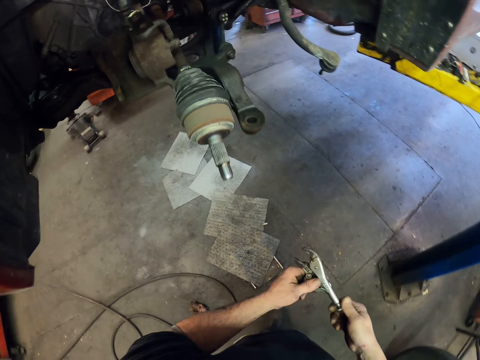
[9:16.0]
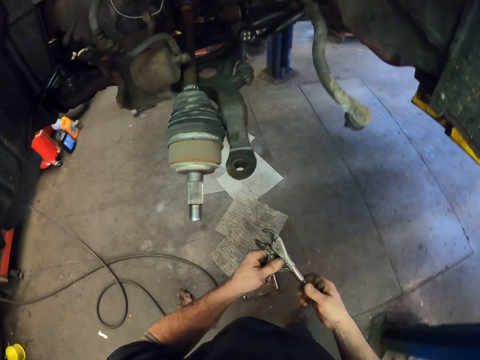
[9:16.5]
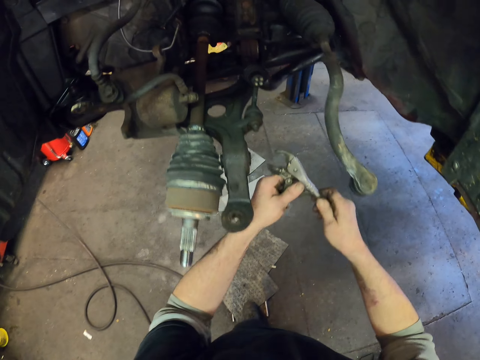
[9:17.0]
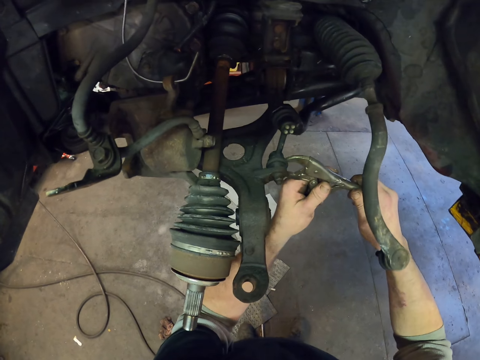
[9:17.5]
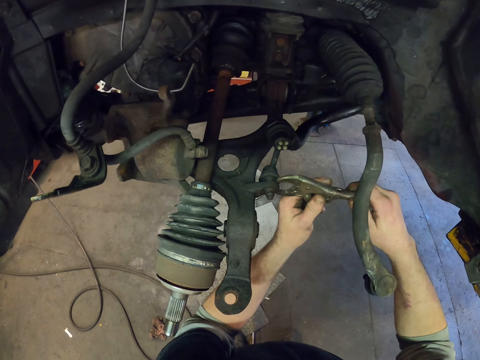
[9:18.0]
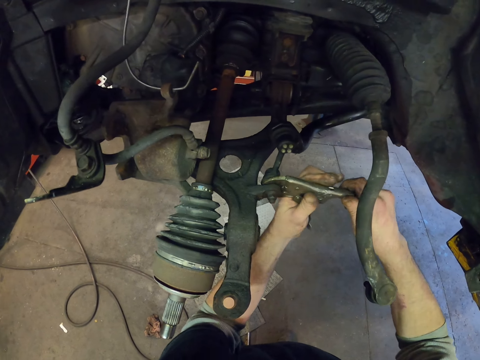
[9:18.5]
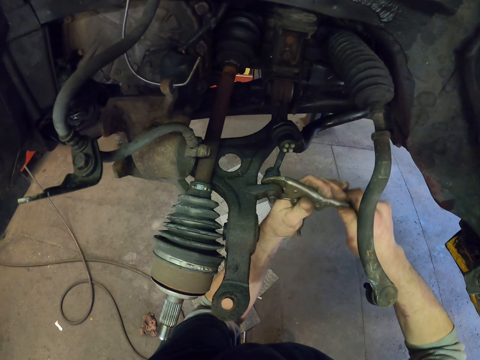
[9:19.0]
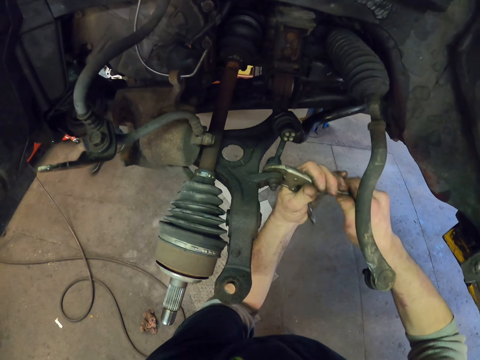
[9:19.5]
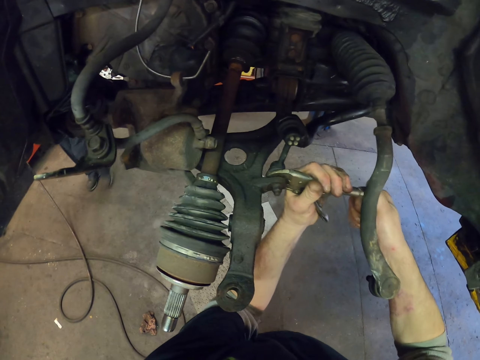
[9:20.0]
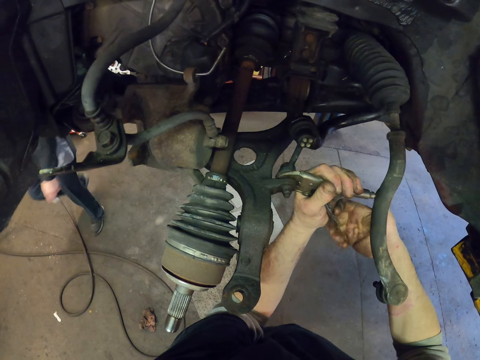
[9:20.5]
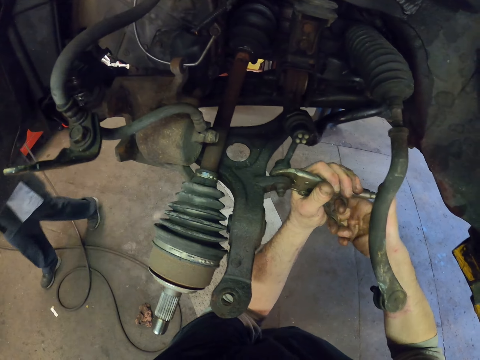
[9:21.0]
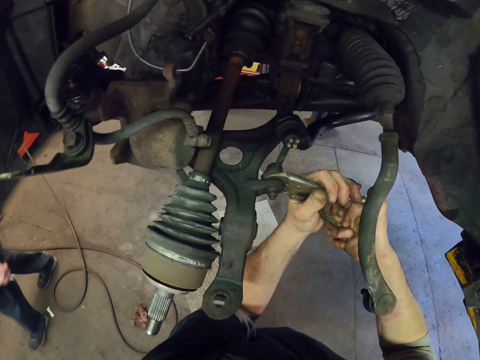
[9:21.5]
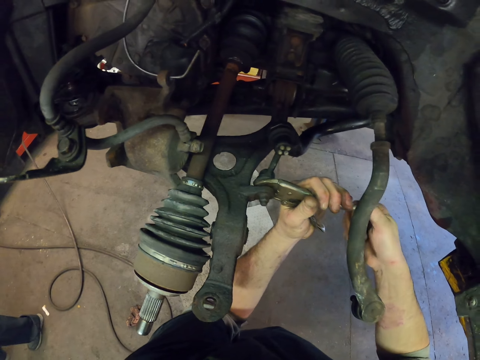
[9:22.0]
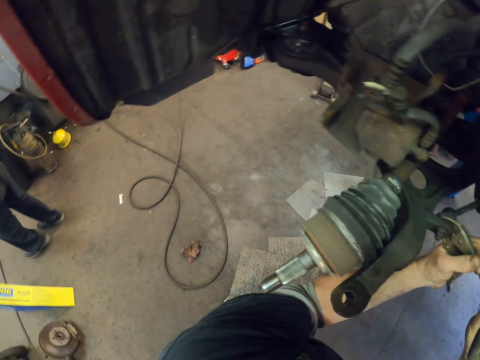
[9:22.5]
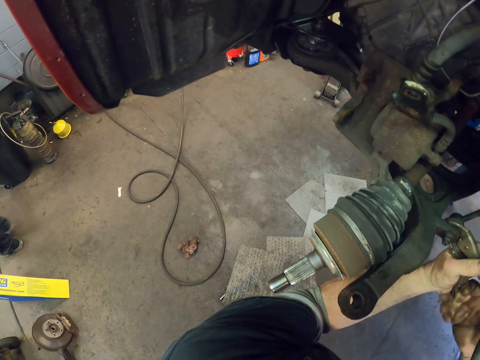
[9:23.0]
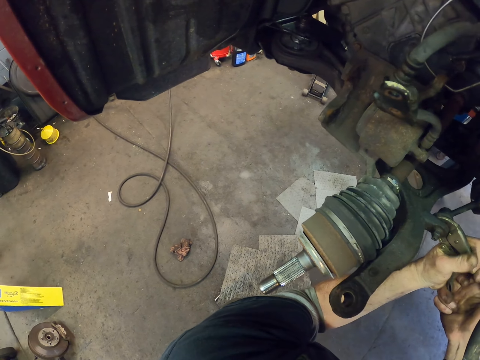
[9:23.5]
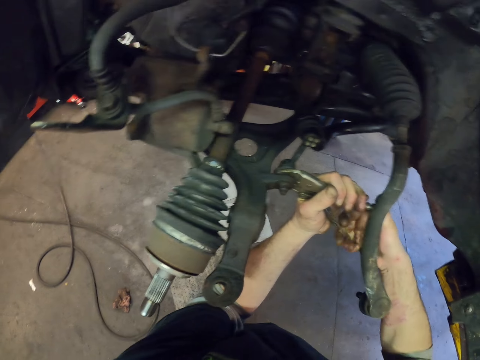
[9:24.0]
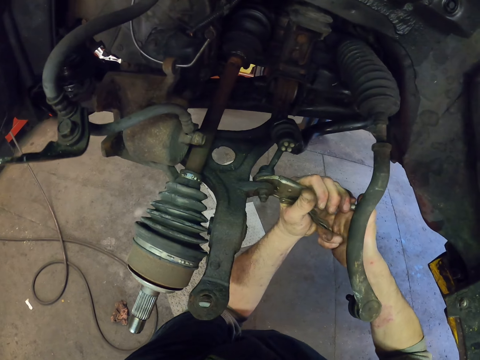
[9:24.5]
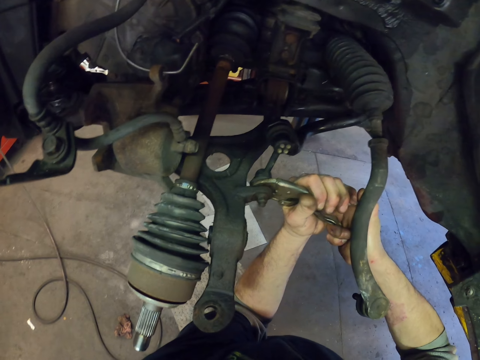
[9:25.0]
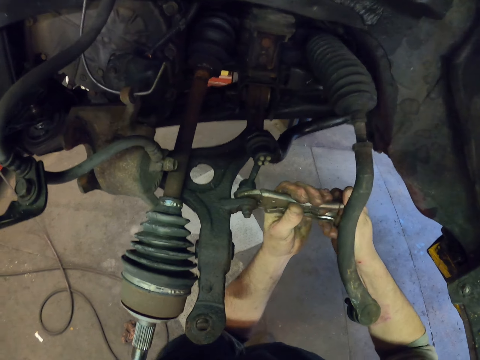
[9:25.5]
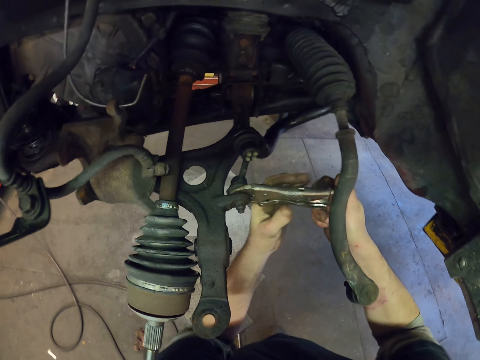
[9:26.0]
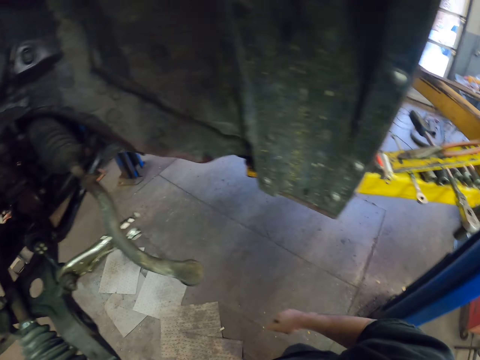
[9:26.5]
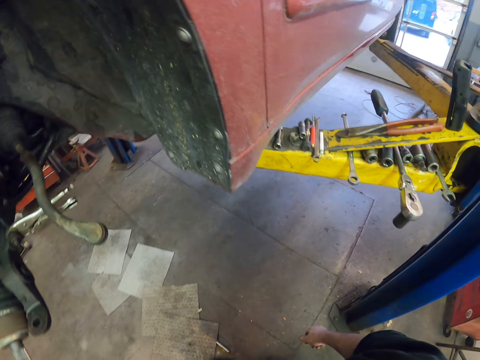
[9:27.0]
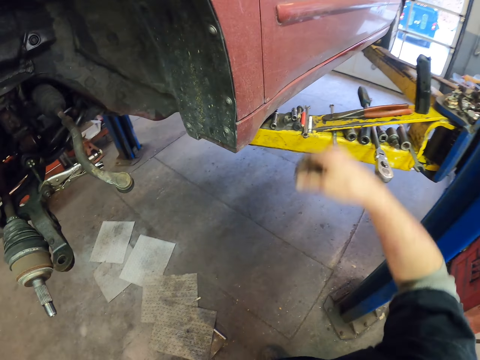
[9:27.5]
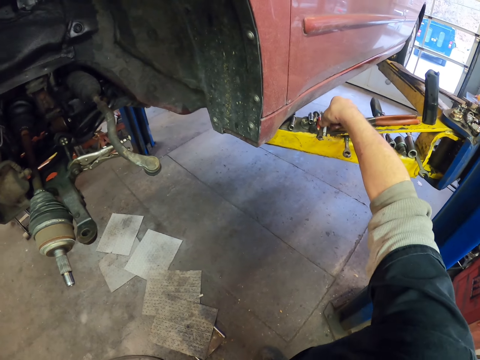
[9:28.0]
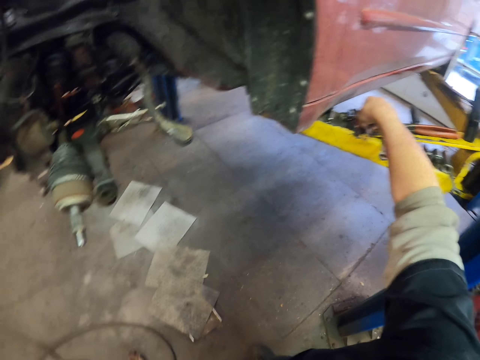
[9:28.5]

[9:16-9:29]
The camera wearer adjusts the pliers. They repair a forklift. They tighten the screw. They take a cigarette.

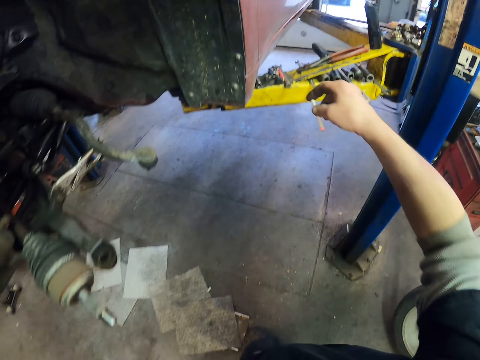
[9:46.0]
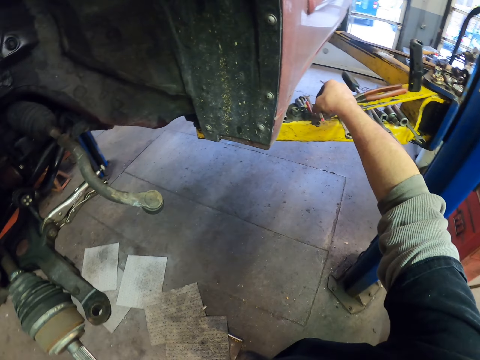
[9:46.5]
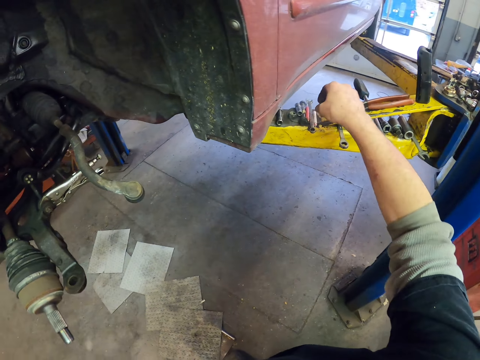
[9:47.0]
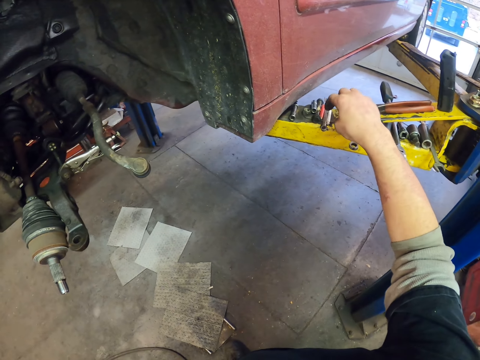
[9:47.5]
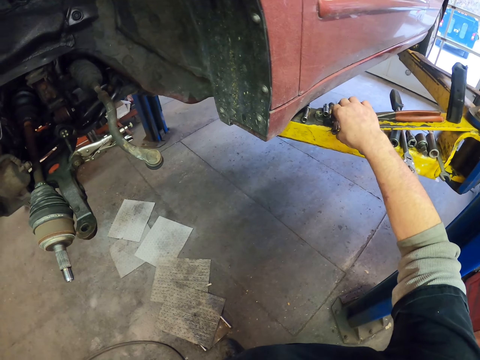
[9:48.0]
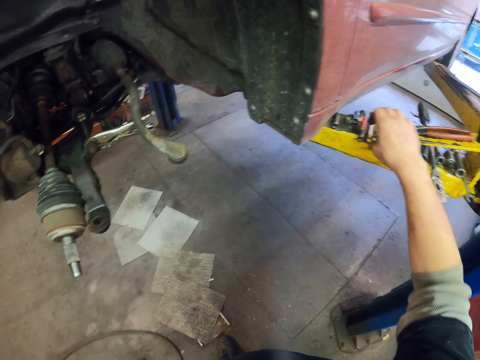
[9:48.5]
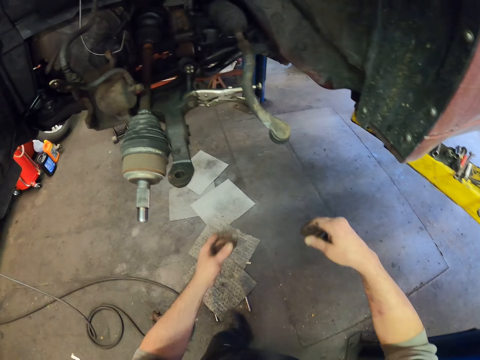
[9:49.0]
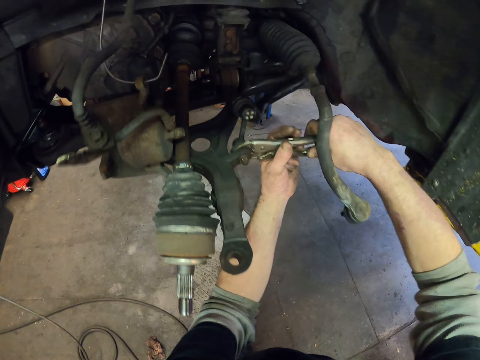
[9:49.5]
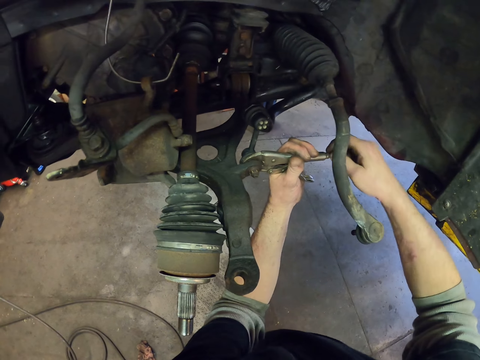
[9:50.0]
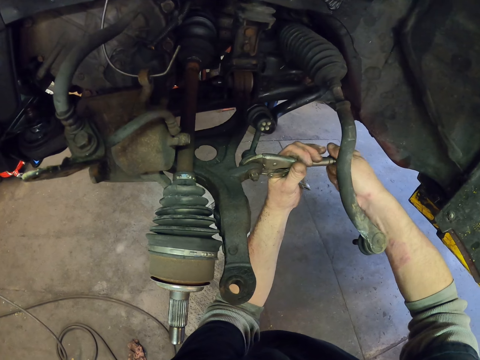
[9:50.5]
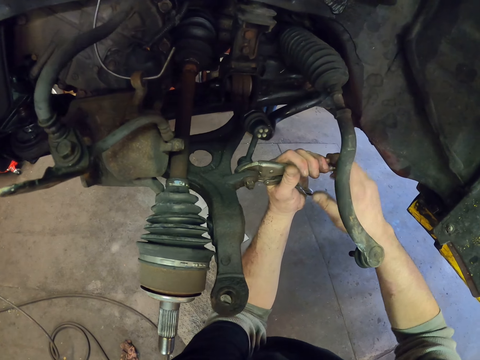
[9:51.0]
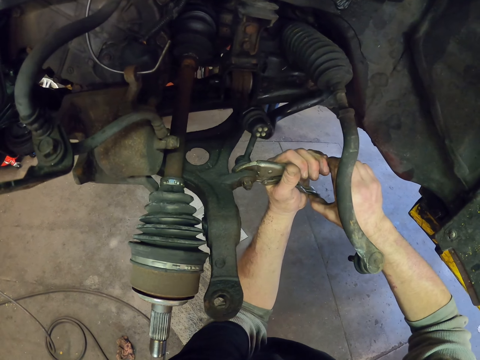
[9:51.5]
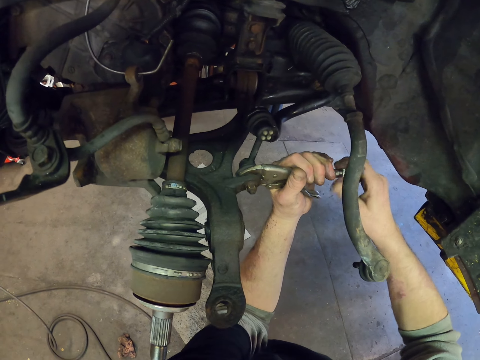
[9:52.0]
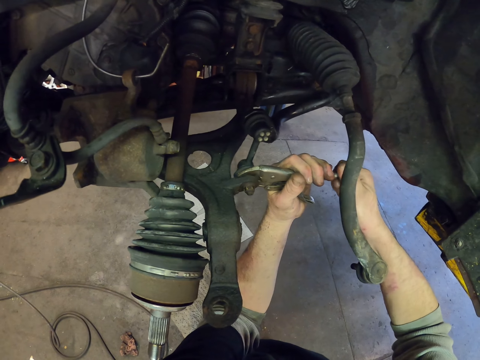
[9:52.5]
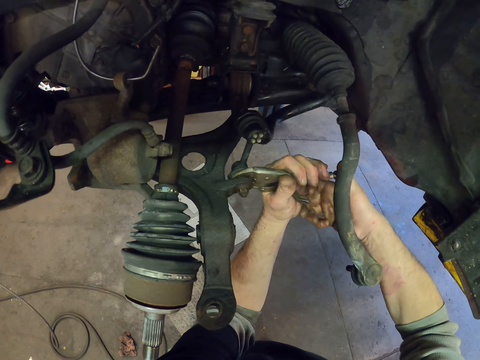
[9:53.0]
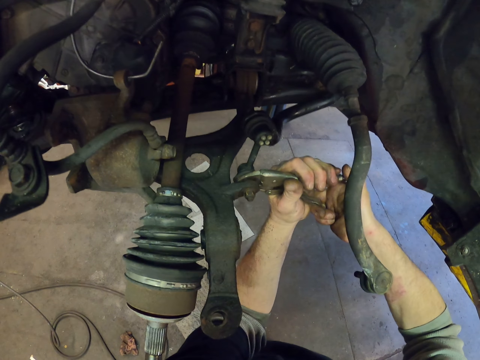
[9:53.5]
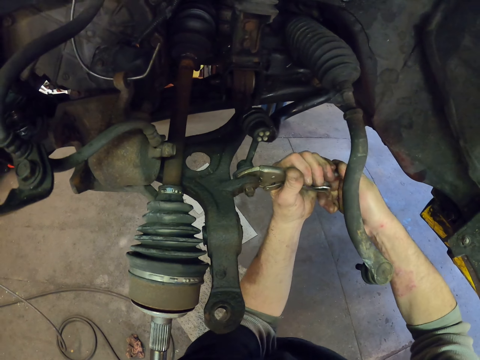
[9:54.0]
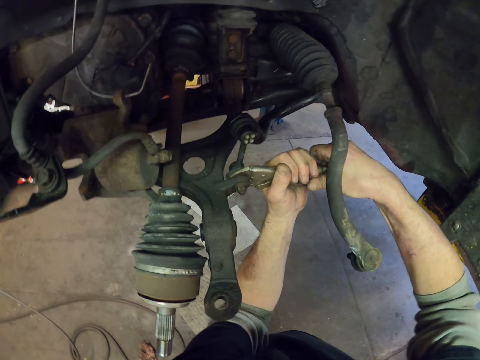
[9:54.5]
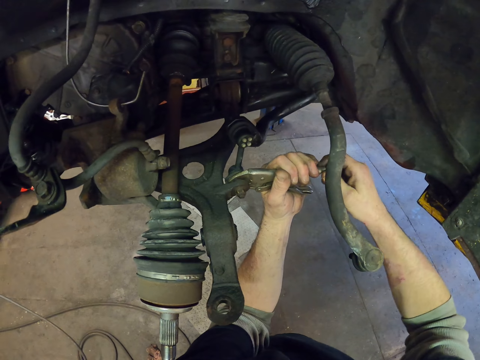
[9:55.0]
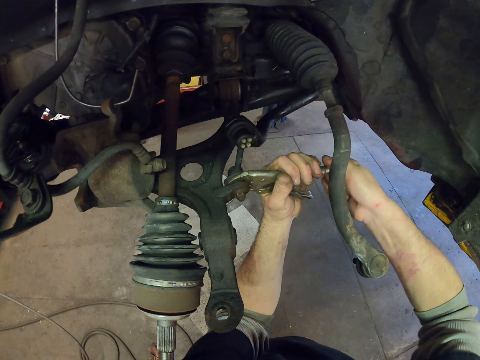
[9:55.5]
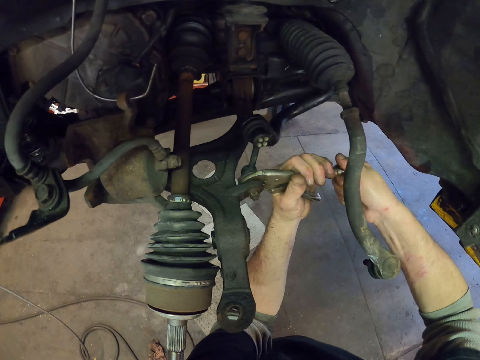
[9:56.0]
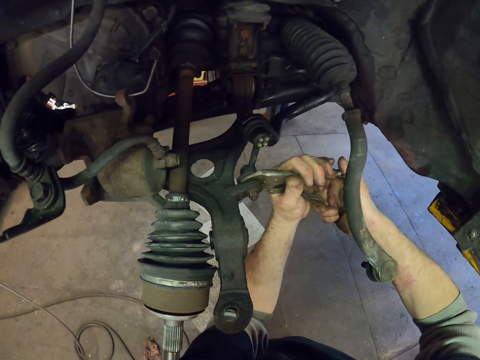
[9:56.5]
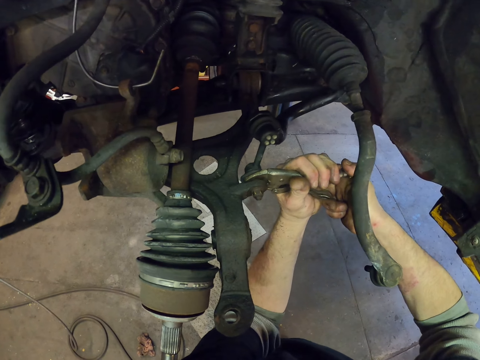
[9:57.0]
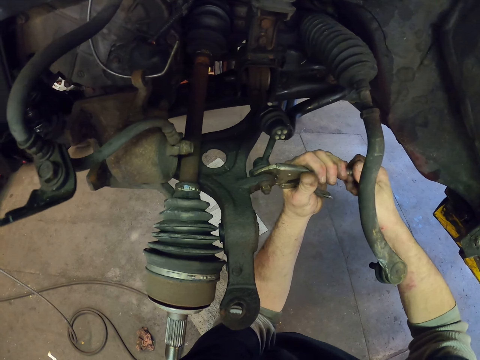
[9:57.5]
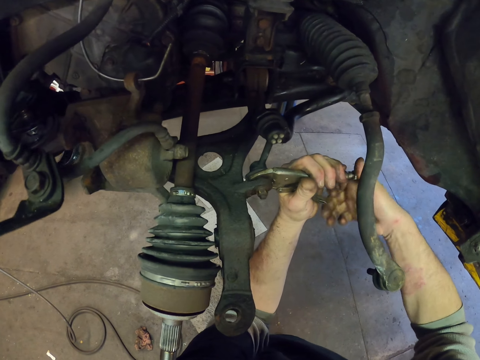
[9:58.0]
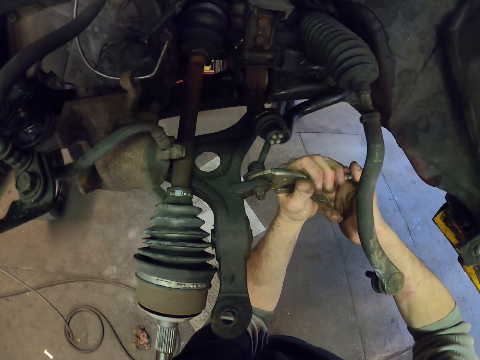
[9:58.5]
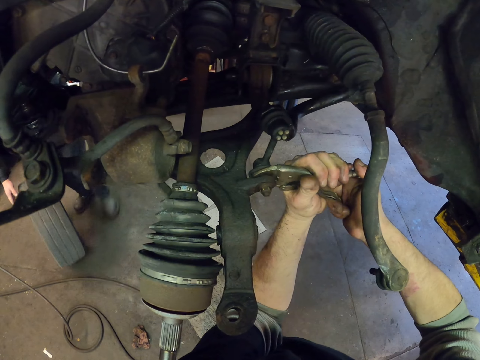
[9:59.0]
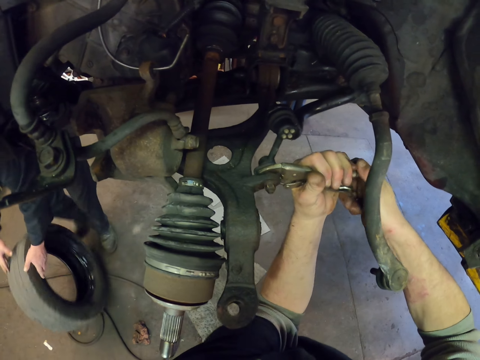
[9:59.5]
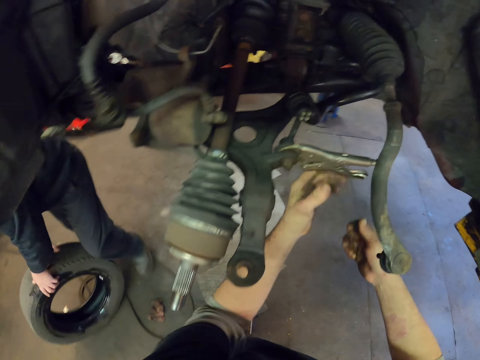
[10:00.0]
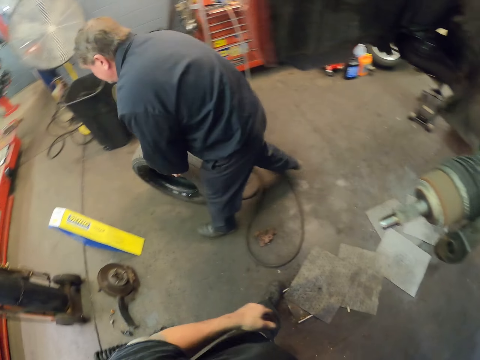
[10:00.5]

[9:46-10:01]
The camera wearer walks around and takes a step. They tighten the screw. They repair the forklift. They adjust the pliers.
